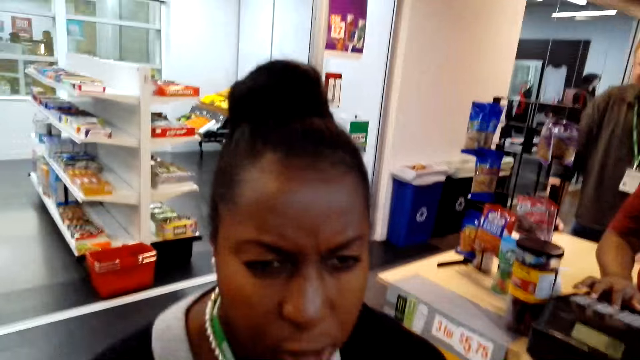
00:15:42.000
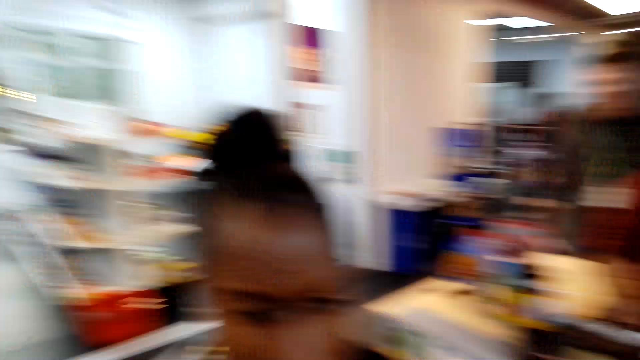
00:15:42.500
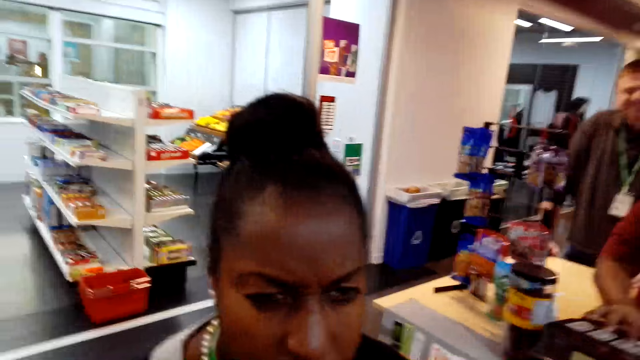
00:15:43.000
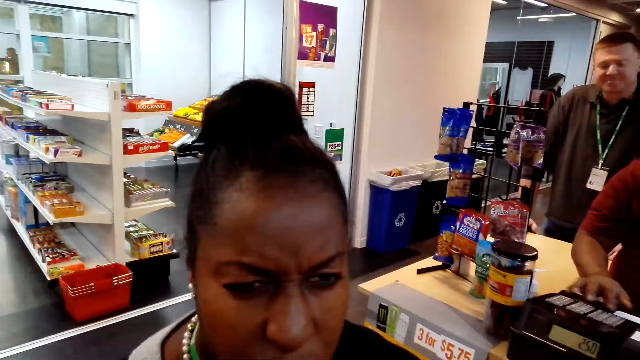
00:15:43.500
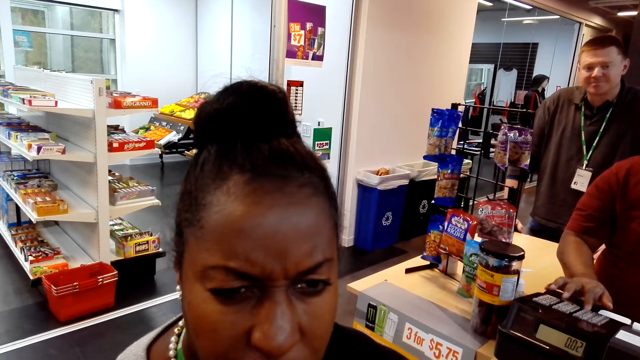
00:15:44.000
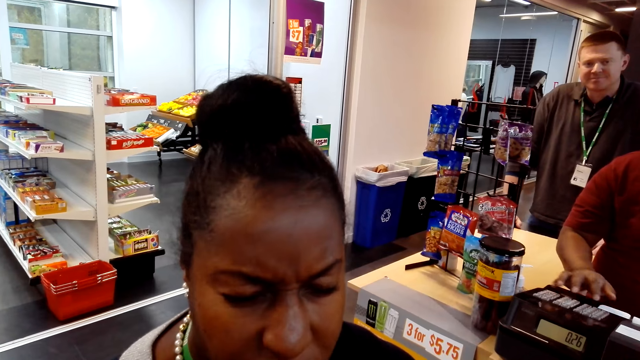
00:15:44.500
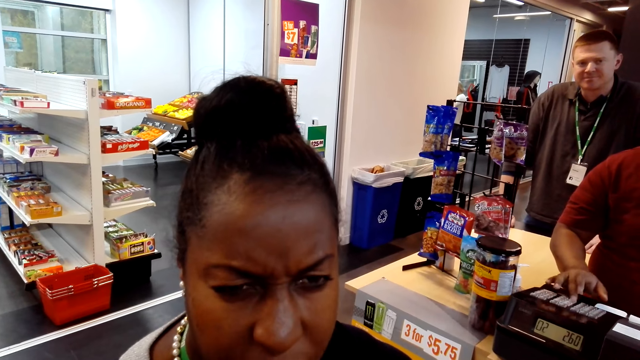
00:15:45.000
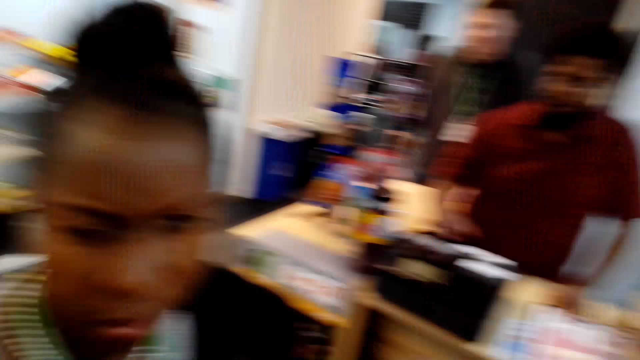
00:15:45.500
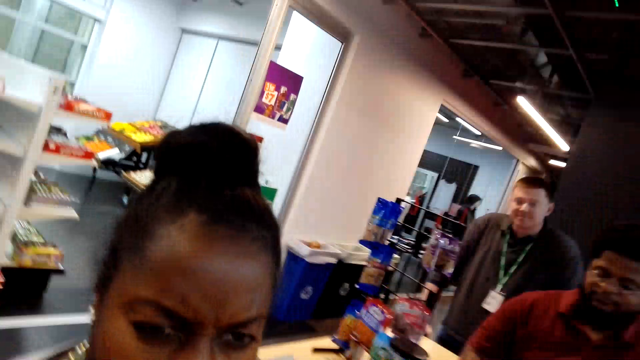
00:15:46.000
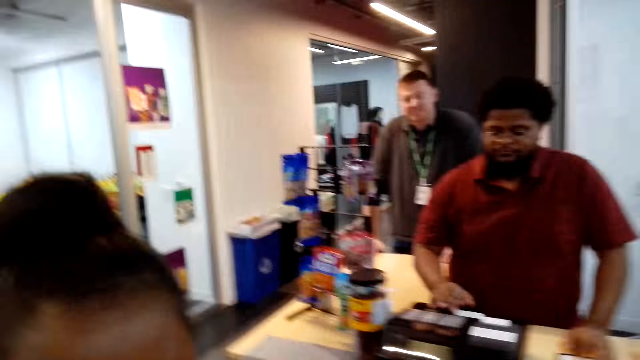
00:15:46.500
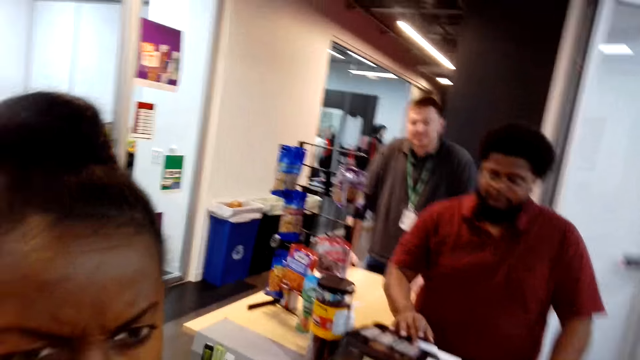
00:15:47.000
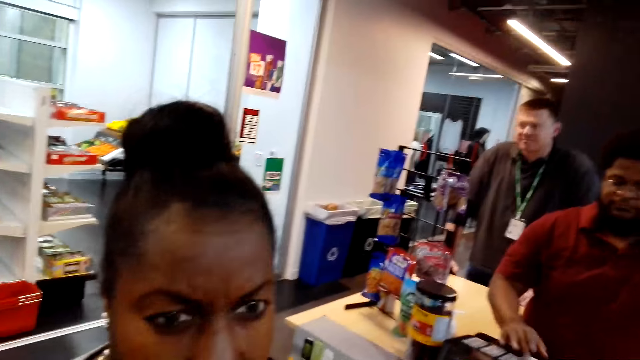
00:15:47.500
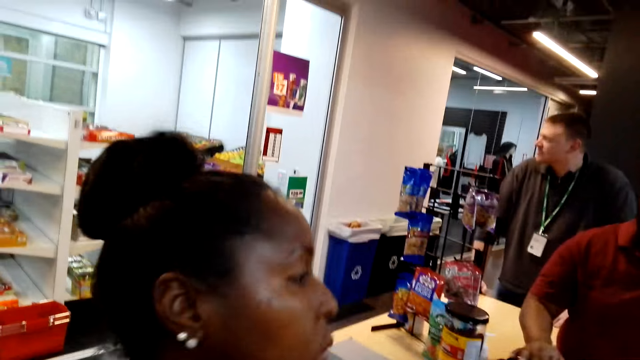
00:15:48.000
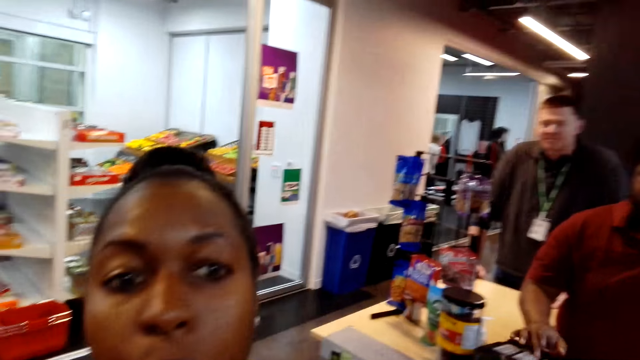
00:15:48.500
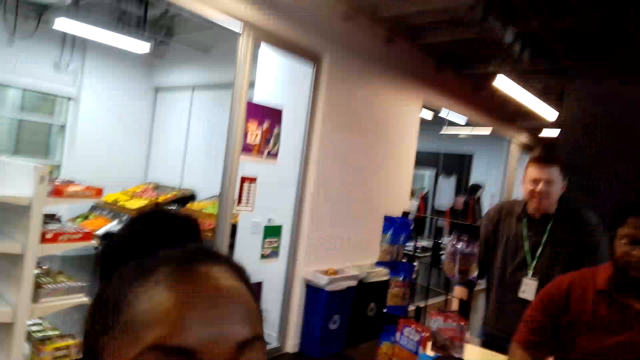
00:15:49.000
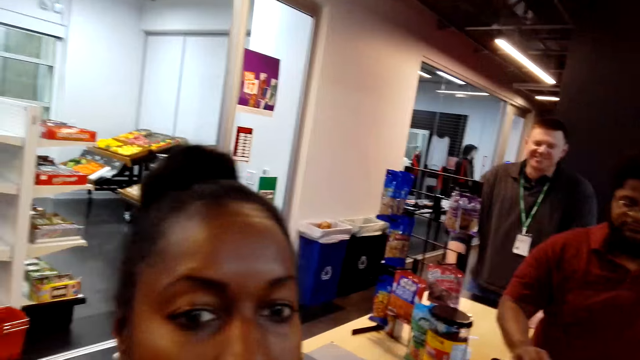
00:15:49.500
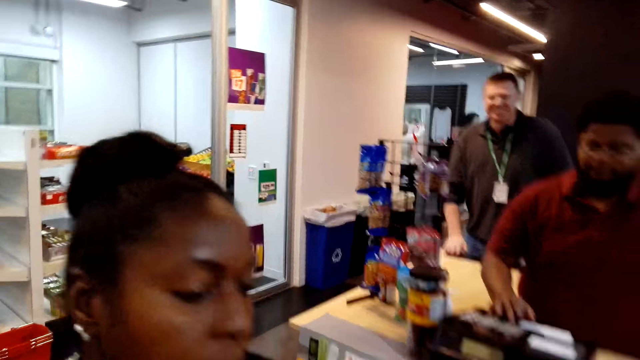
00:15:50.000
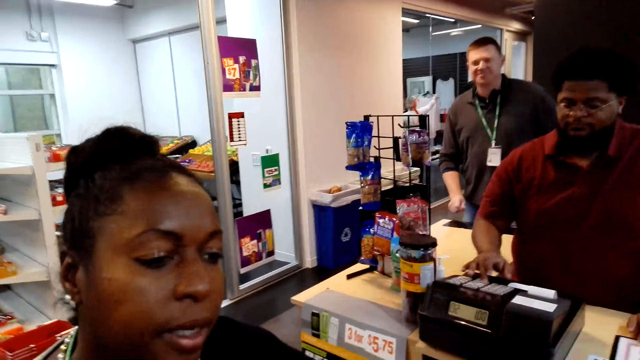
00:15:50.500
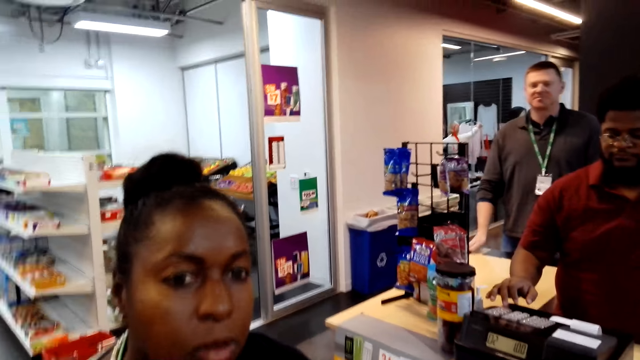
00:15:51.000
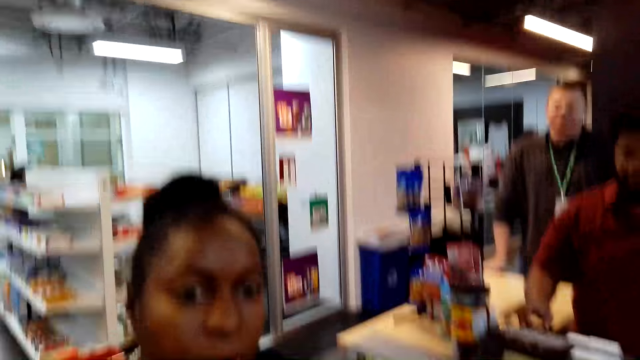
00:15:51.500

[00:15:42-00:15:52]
The camera wearer converses.

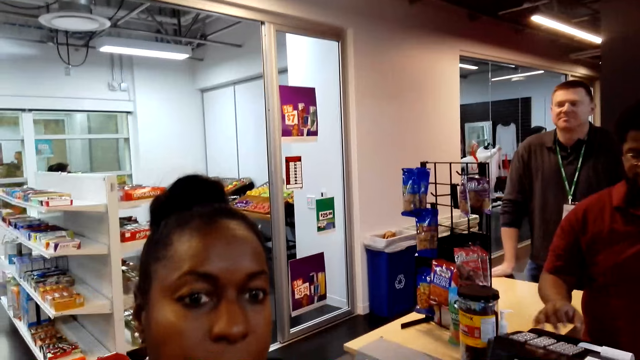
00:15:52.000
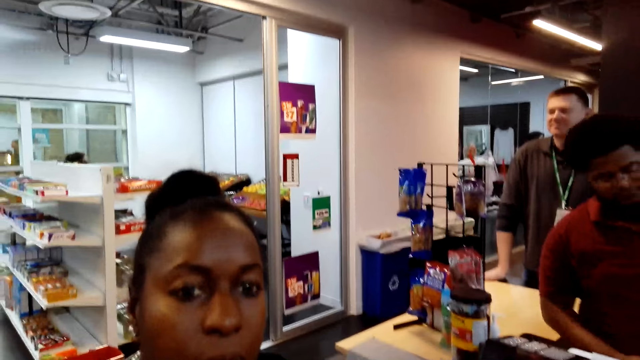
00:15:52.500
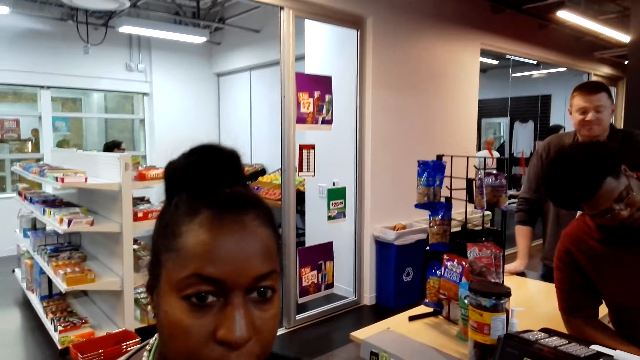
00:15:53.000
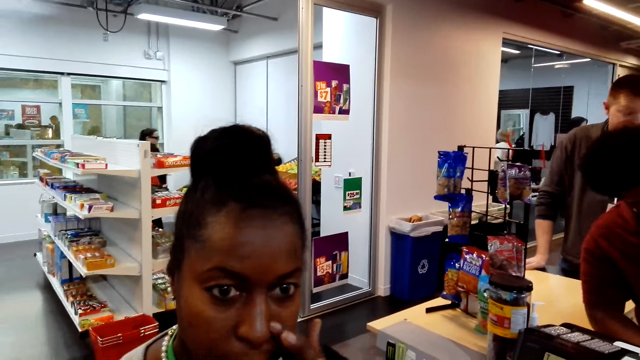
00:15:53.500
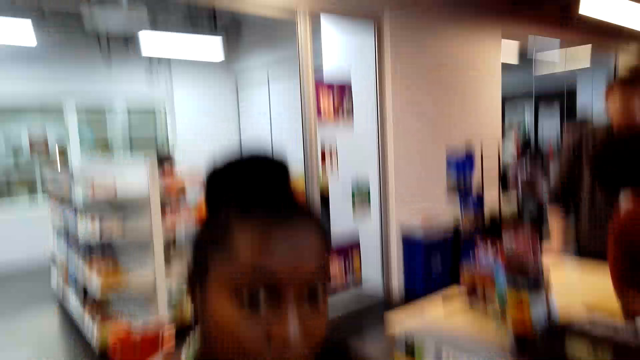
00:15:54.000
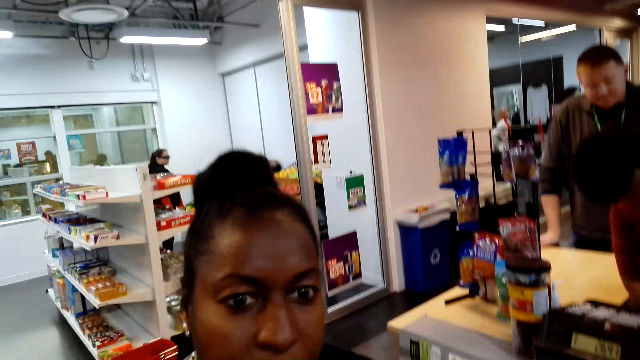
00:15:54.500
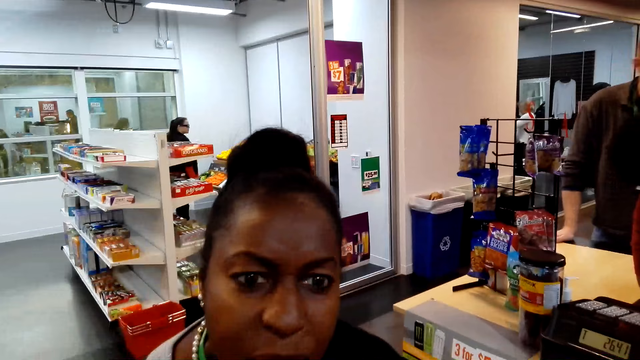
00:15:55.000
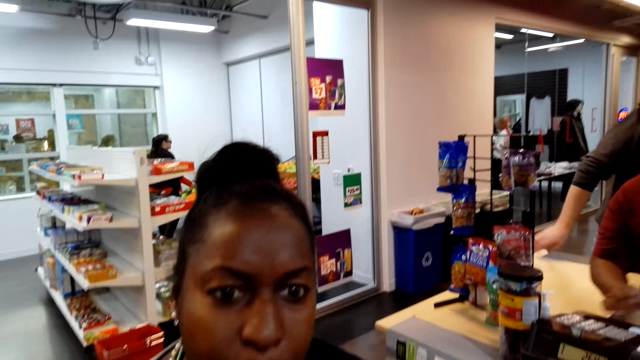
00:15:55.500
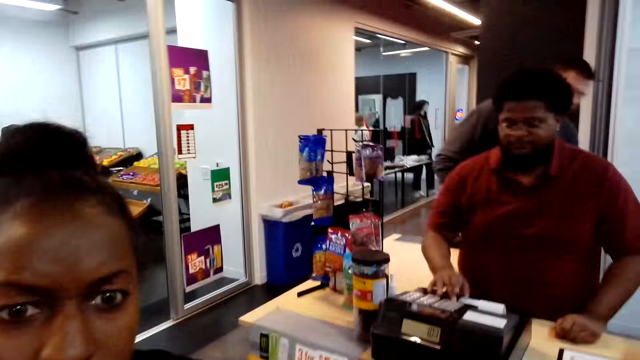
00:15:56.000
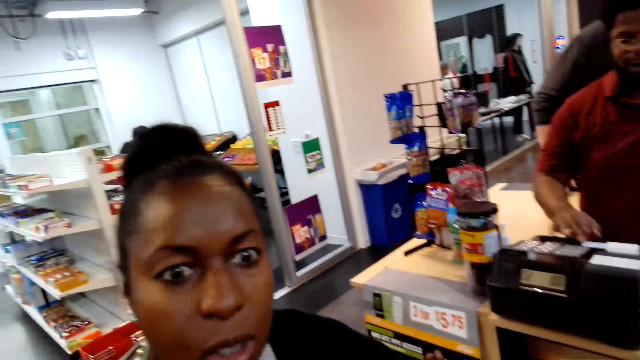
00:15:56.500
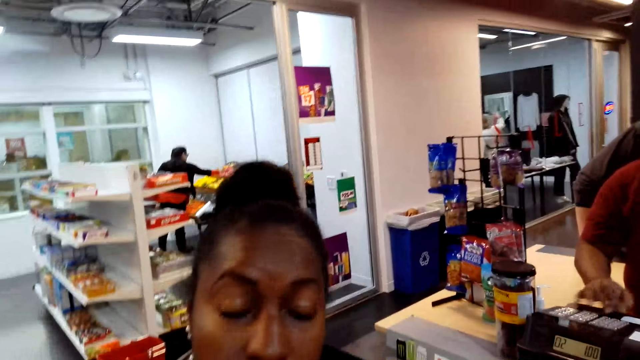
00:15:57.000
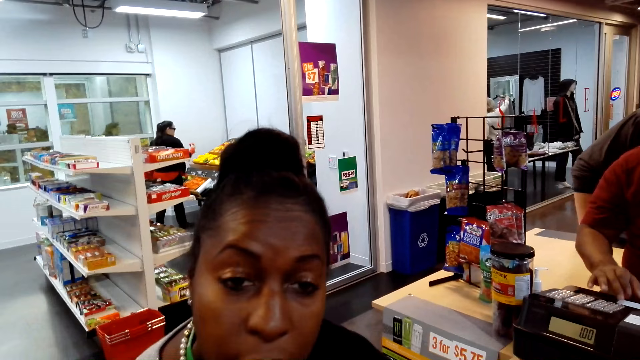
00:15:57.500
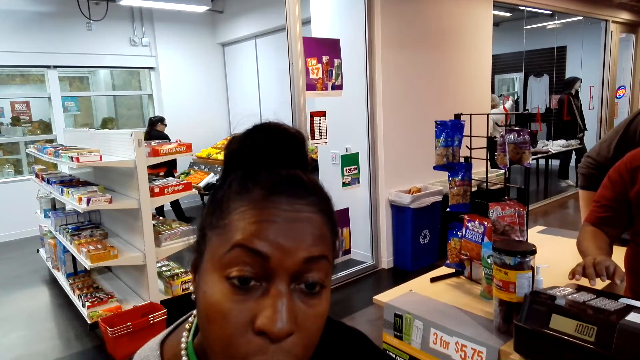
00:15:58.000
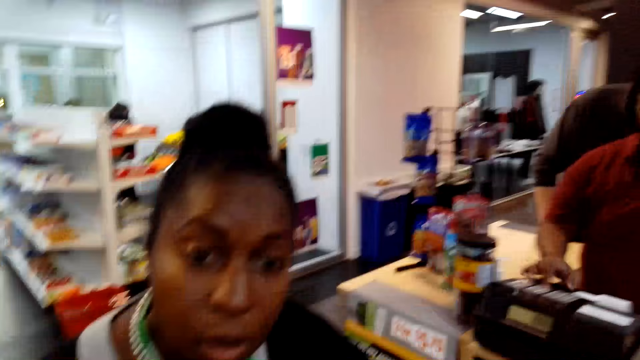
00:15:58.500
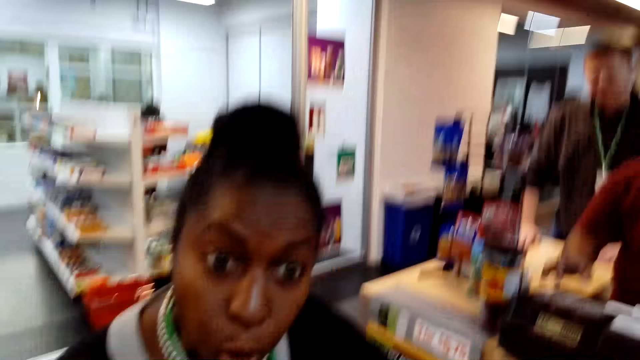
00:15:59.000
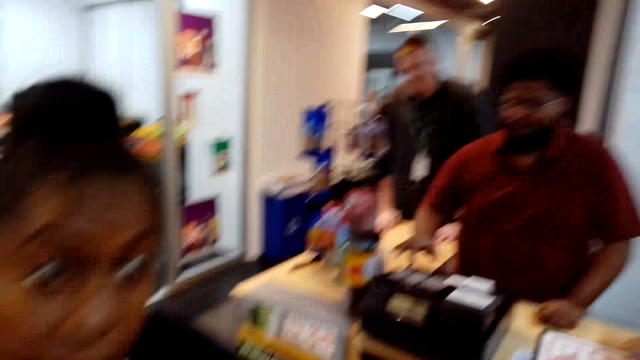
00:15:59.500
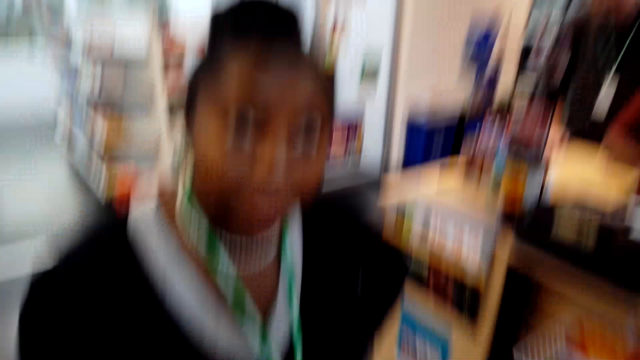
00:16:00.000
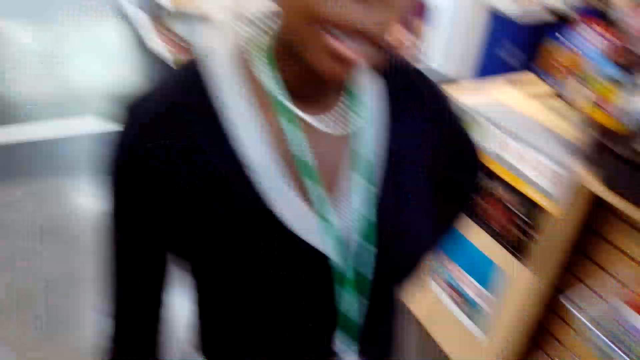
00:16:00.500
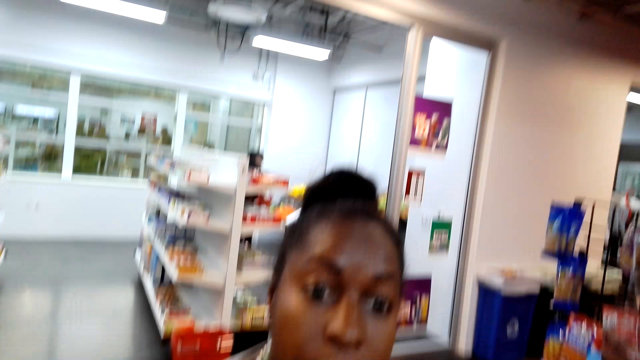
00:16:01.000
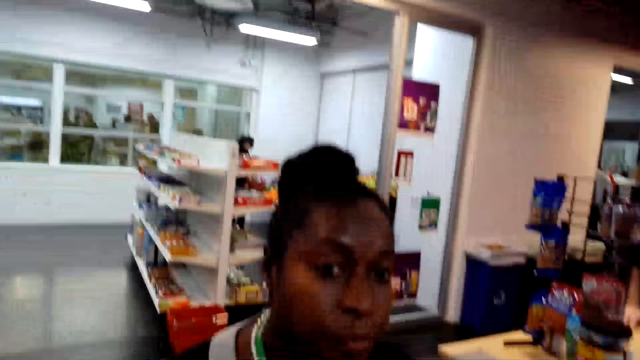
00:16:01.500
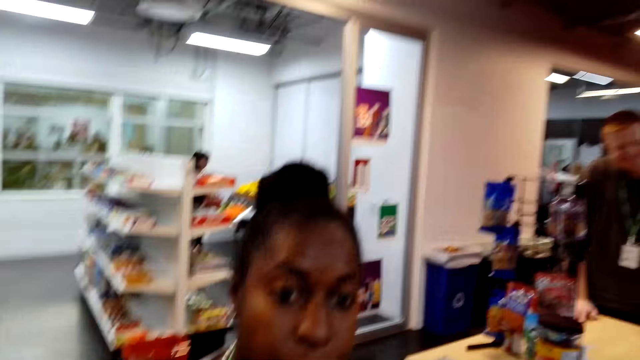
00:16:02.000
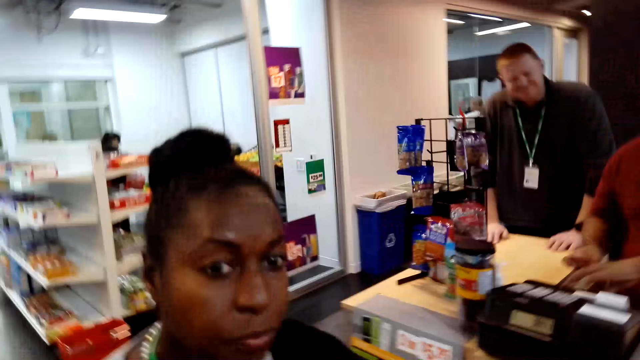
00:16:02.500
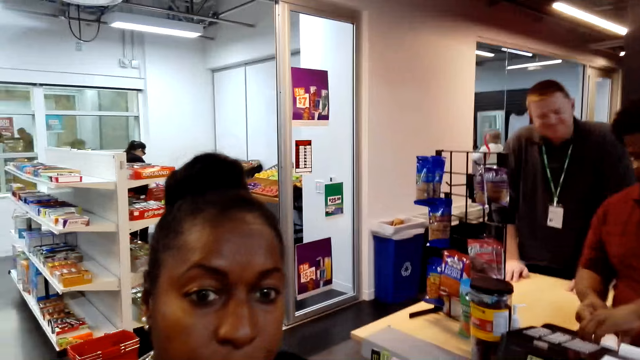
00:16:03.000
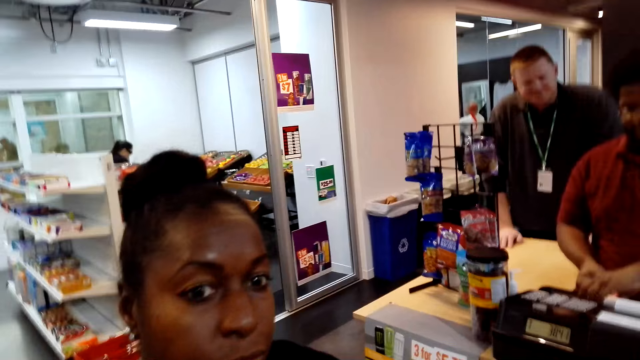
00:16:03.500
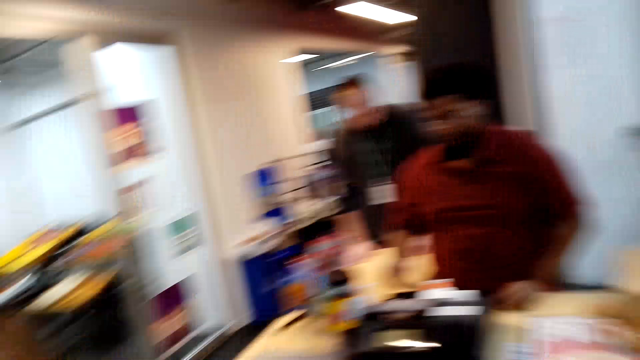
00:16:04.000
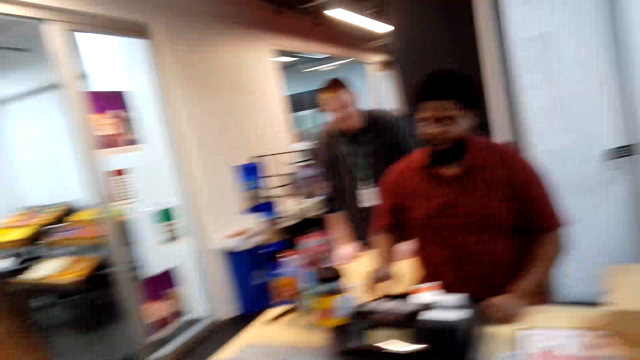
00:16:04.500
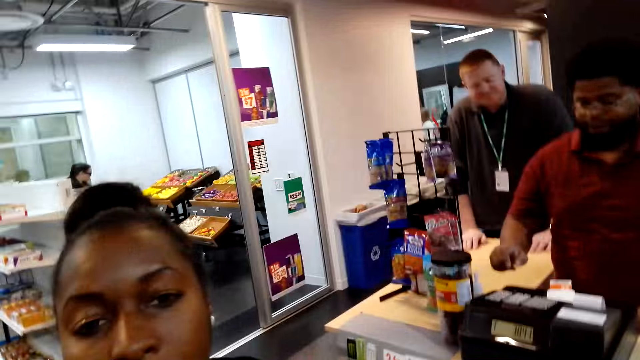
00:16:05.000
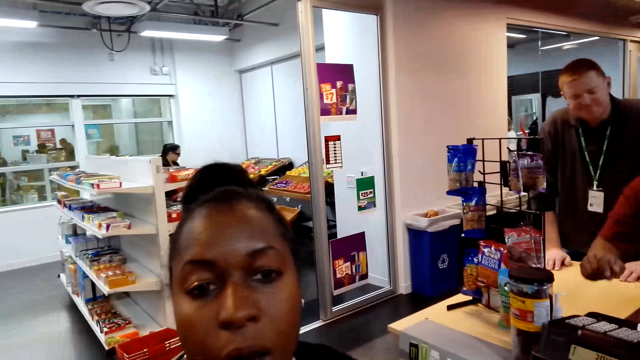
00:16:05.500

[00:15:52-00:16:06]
A woman touches her face. A person selects items from the shelf. The woman converses. The camera wearer converses.
